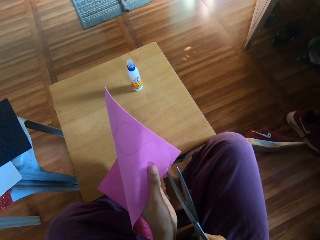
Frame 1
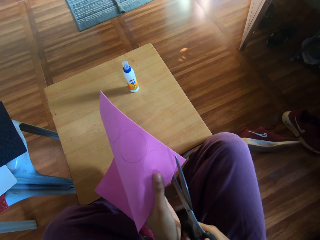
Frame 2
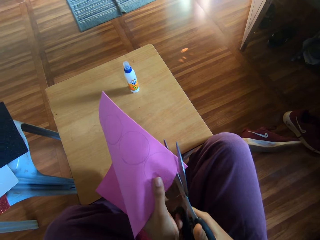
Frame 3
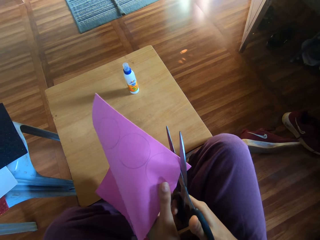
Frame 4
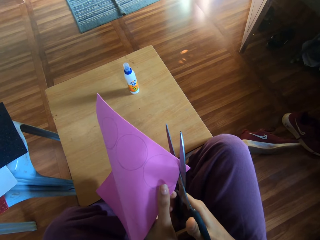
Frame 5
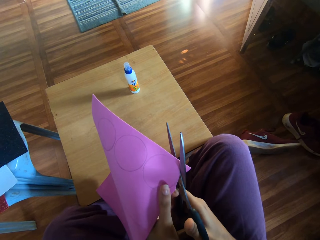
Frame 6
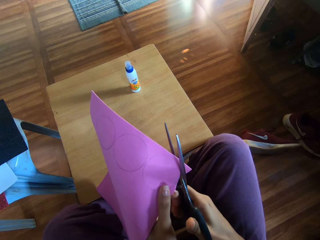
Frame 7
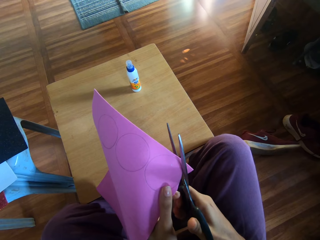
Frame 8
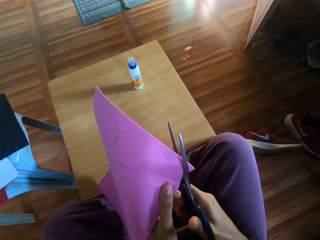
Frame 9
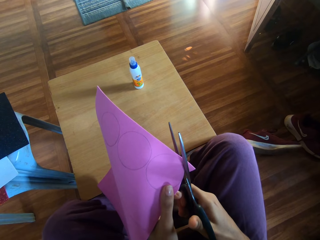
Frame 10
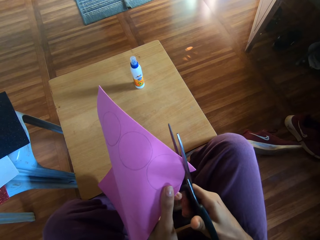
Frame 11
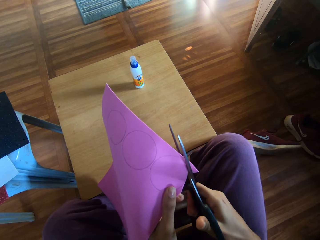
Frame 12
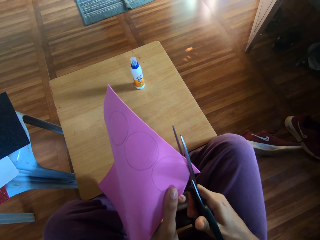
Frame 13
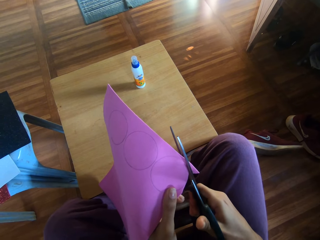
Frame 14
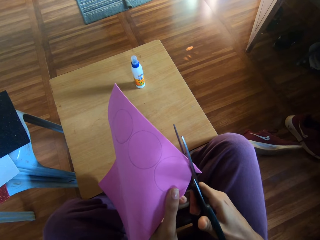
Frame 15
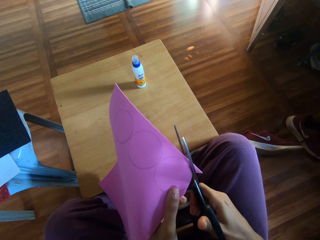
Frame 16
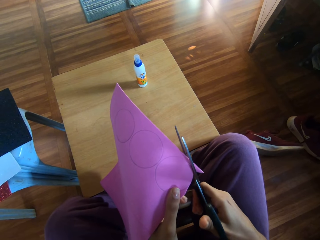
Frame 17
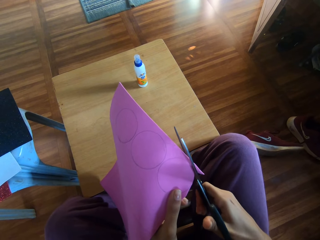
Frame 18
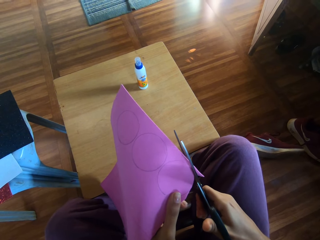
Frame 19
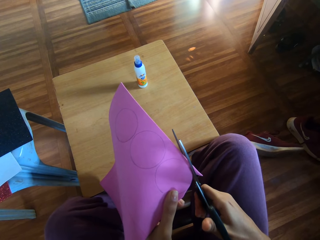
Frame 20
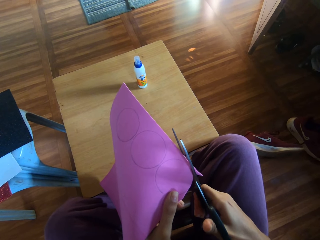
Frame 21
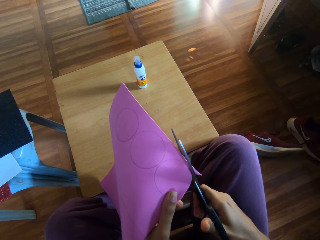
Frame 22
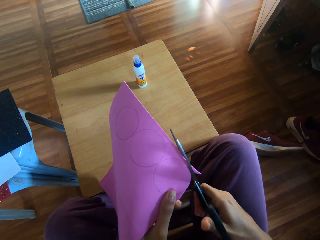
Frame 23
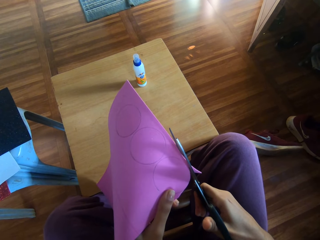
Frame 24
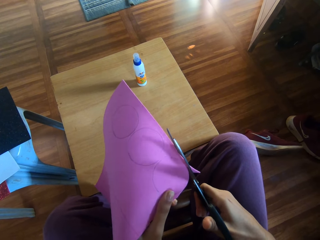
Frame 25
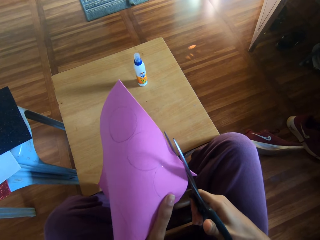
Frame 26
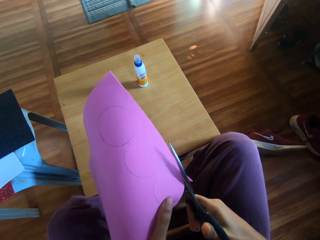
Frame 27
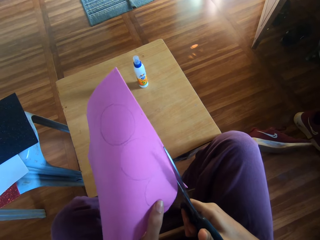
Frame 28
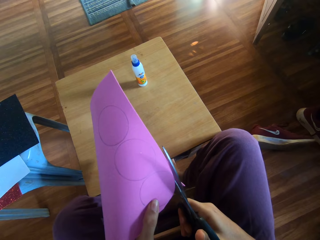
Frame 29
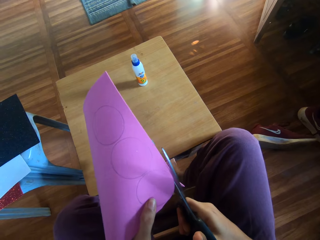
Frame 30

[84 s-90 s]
The camera wearer cuts flash bright shining card paper.

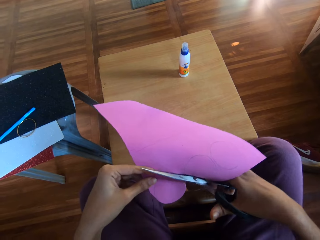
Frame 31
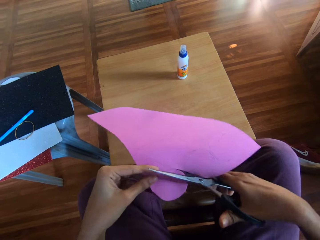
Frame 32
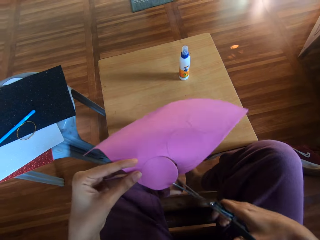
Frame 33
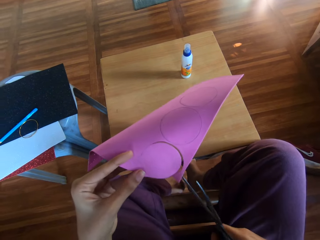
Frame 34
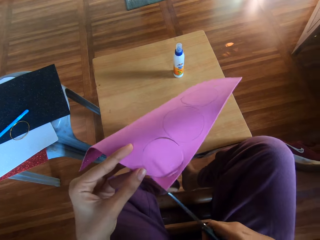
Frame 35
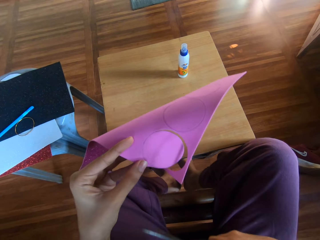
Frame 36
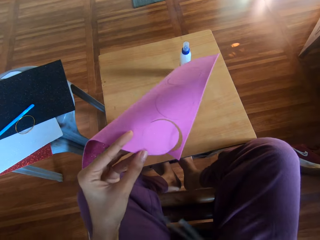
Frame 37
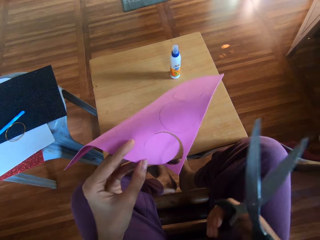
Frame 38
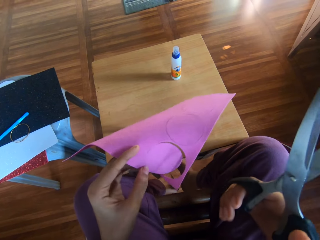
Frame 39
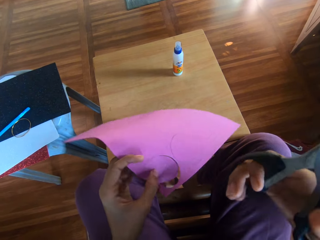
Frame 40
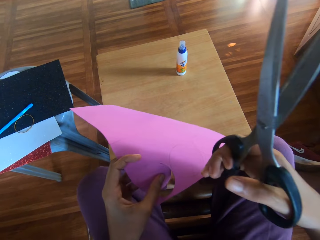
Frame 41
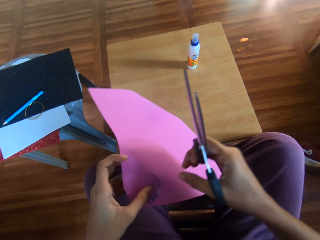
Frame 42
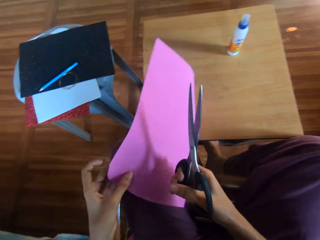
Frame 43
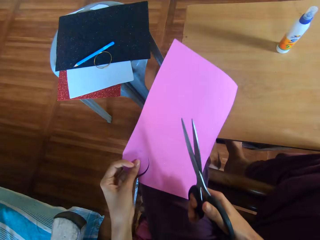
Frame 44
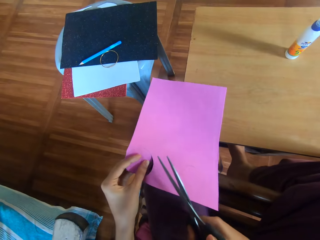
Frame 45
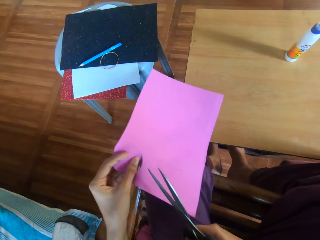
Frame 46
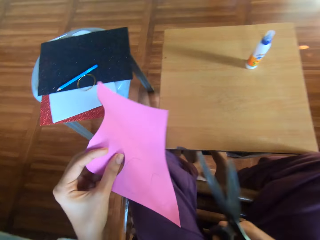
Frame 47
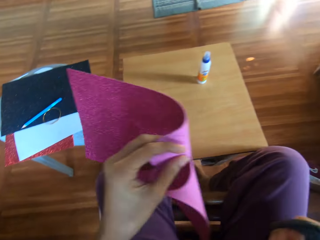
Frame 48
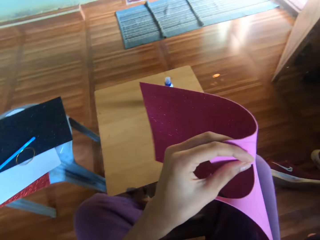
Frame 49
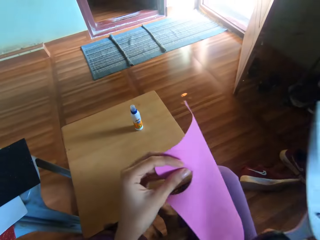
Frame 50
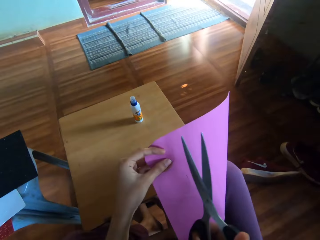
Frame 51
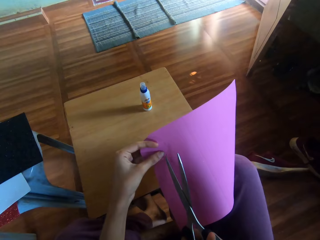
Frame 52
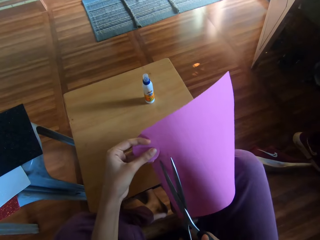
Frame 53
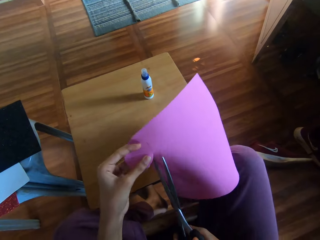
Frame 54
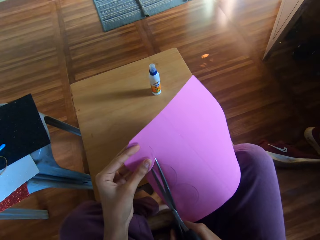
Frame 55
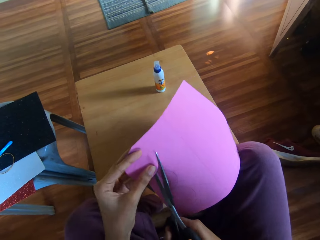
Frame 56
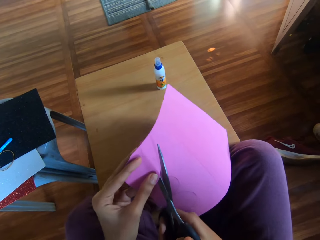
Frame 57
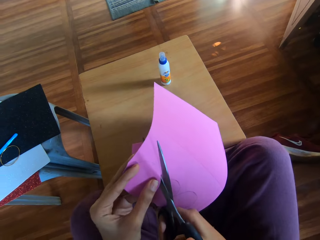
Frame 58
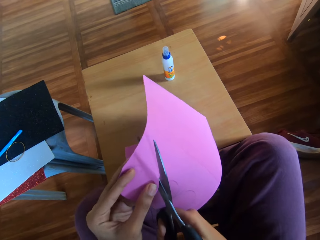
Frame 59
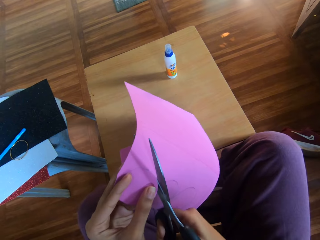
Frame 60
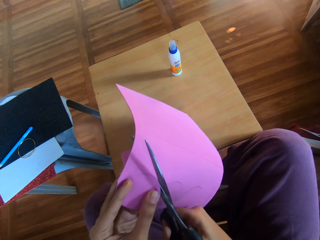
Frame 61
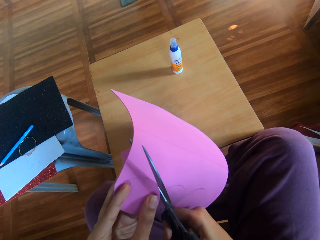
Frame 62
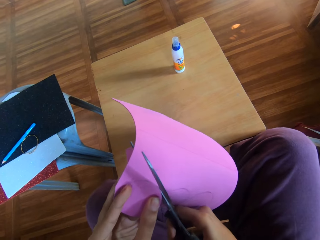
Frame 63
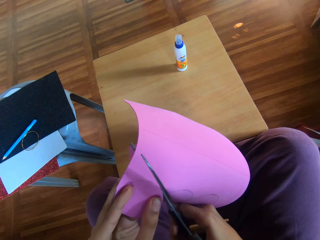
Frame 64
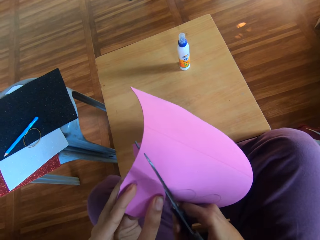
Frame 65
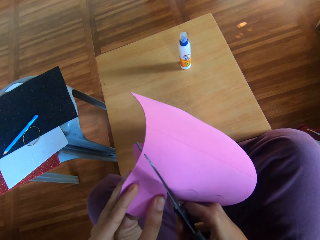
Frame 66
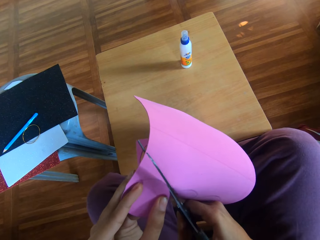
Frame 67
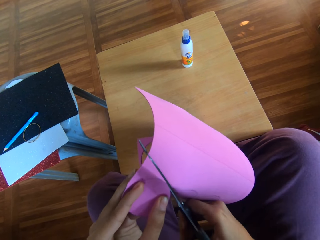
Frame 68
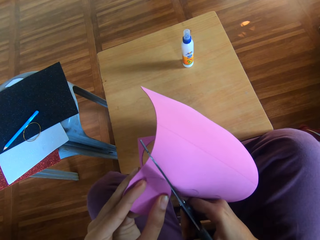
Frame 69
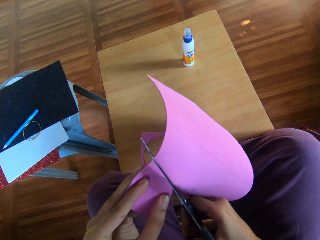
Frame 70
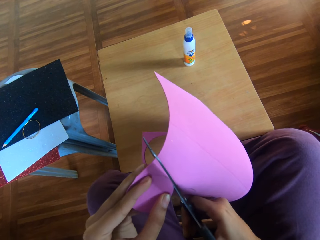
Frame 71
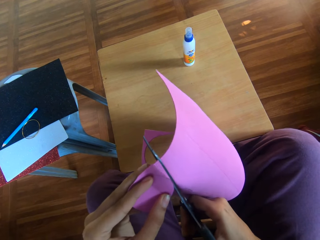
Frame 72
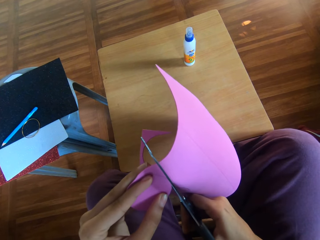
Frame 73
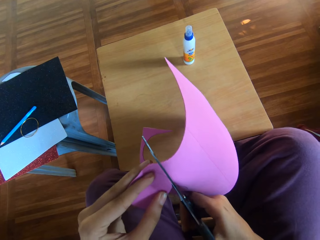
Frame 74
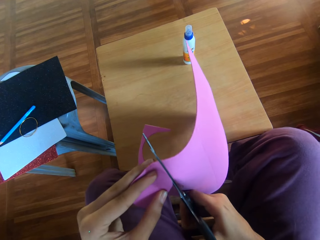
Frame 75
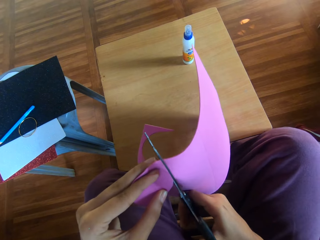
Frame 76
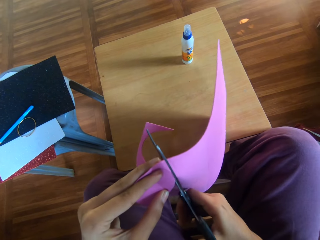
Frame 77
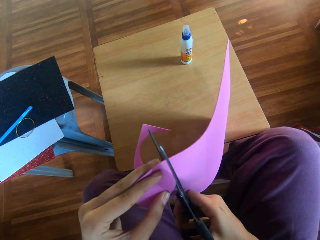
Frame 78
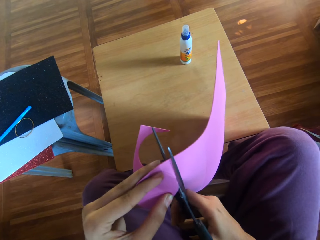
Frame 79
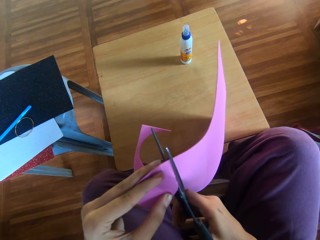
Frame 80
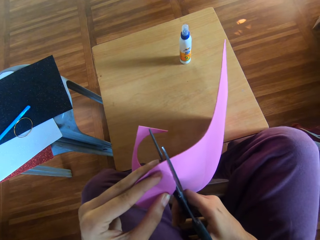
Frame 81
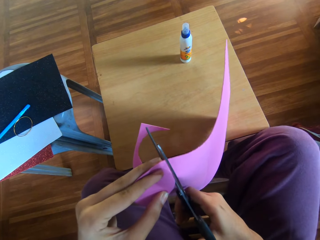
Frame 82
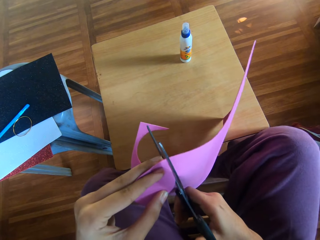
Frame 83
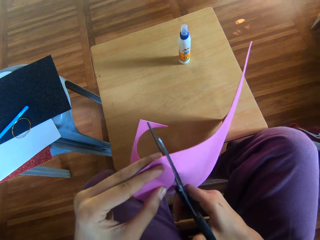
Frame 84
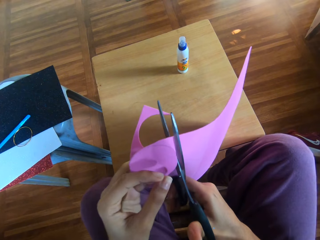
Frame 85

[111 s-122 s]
The camera wearer holds flash bright shining card paper. They cut the flash bright shining card paper.

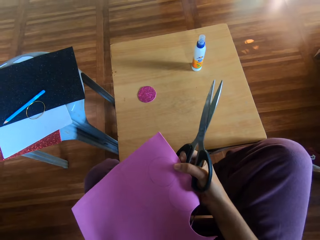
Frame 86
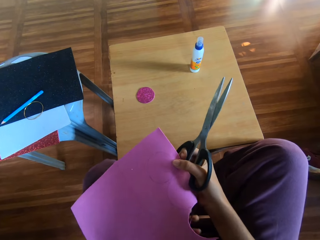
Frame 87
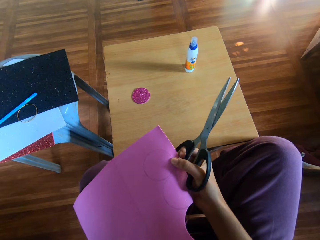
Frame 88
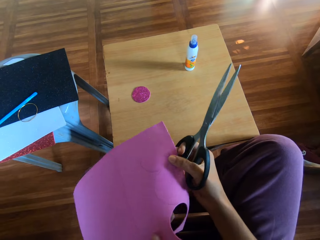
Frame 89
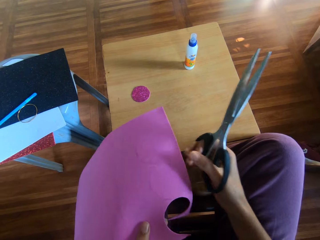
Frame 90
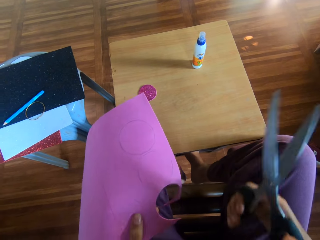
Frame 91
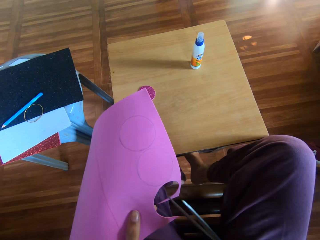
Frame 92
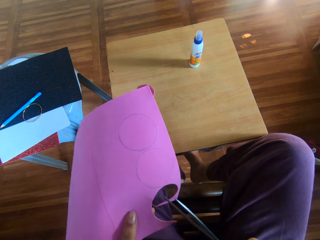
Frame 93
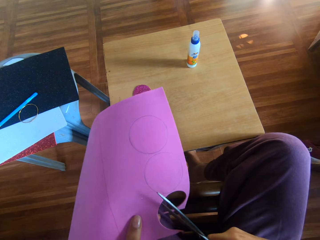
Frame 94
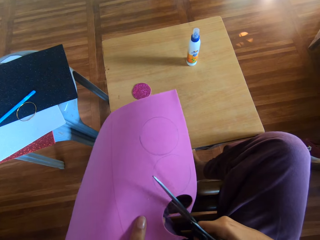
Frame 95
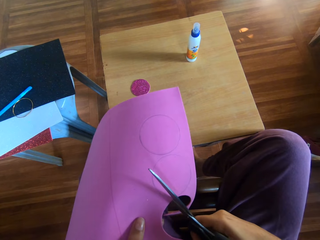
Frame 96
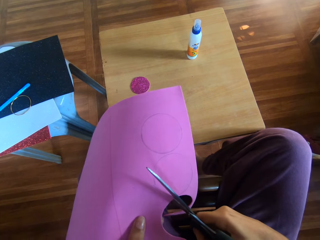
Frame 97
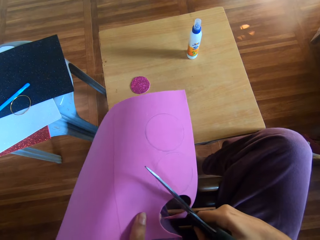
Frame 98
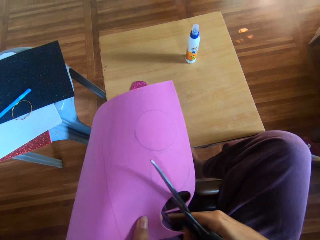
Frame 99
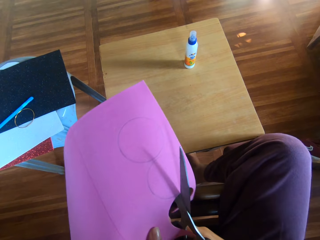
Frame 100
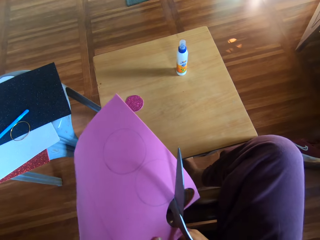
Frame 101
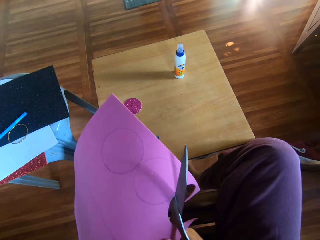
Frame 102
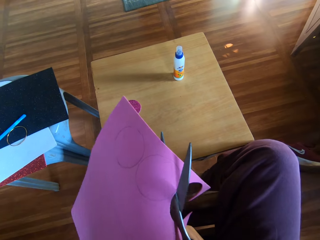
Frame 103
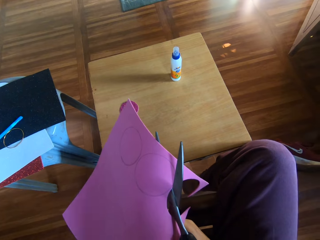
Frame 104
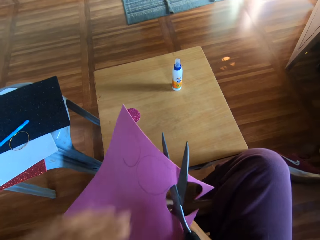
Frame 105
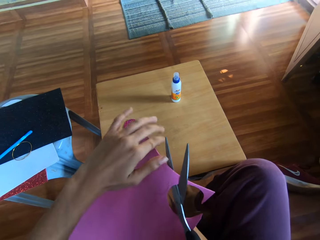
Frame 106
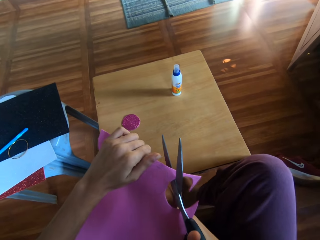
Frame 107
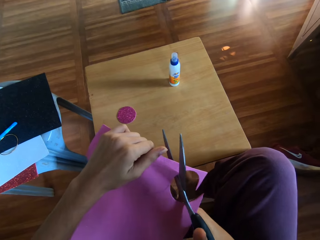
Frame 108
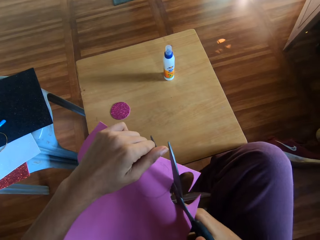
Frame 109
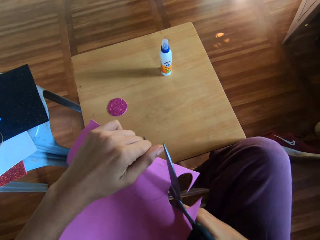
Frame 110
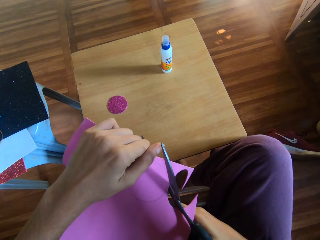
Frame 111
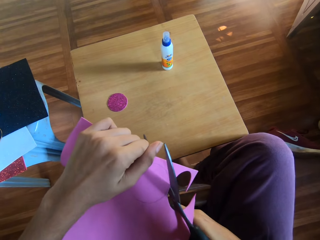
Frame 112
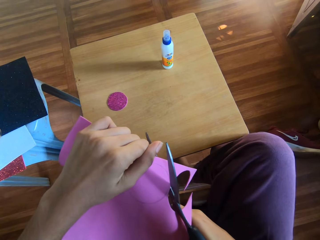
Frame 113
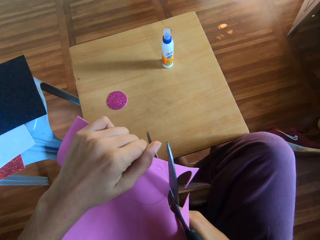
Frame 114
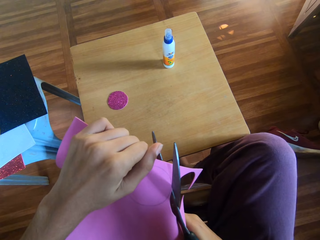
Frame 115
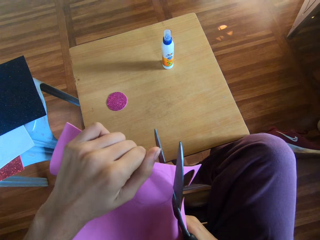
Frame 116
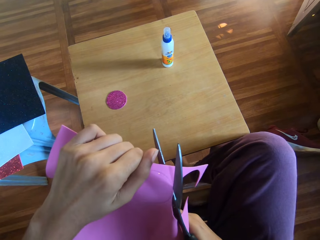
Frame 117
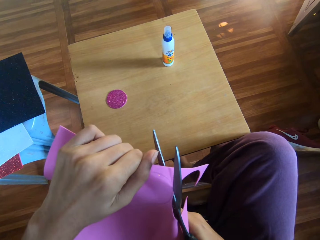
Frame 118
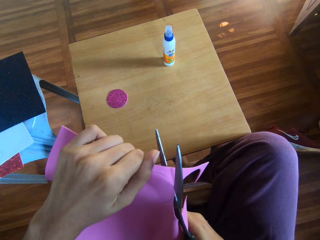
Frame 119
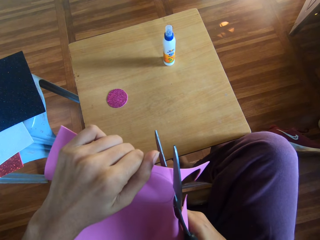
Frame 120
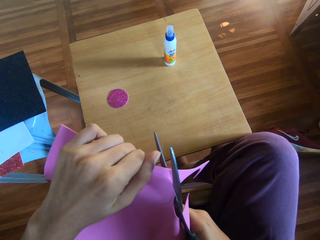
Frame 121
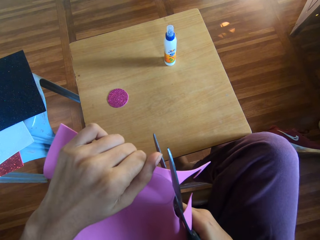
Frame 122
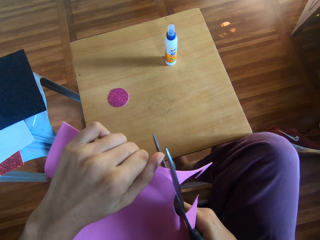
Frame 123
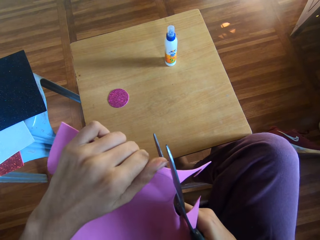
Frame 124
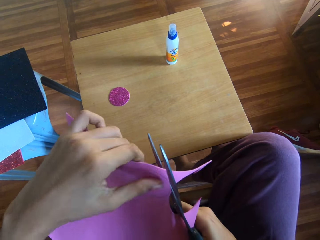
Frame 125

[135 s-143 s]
The camera wearer cuts out a circle from the craft paper with the scissors.
